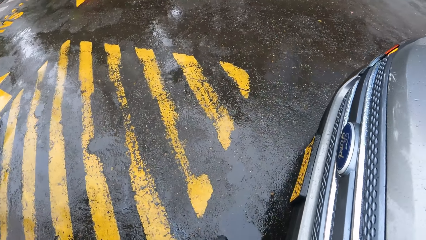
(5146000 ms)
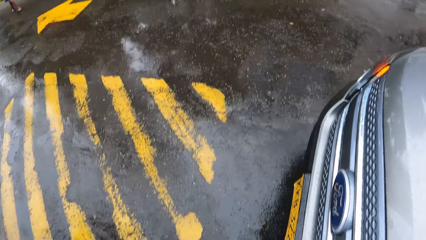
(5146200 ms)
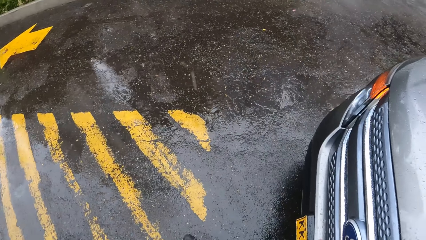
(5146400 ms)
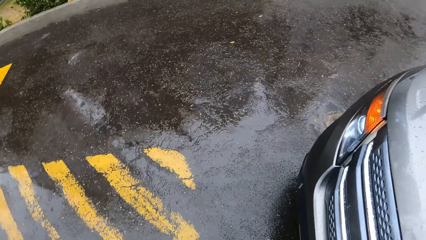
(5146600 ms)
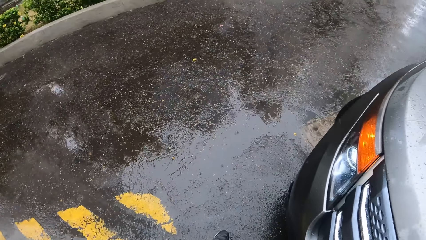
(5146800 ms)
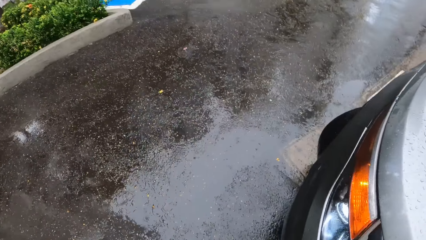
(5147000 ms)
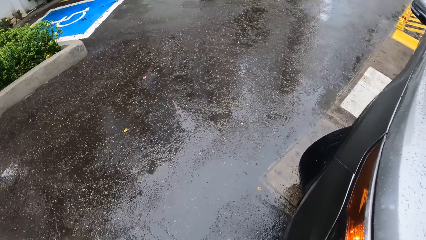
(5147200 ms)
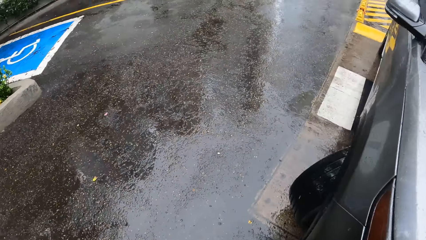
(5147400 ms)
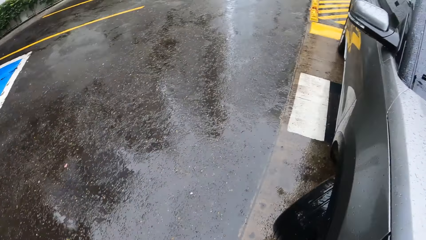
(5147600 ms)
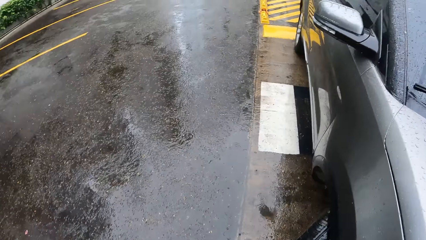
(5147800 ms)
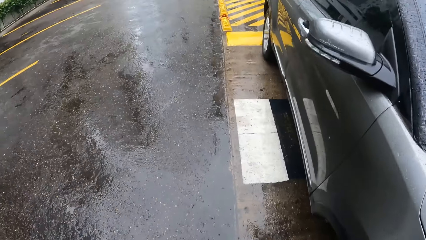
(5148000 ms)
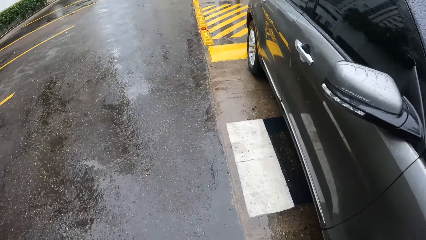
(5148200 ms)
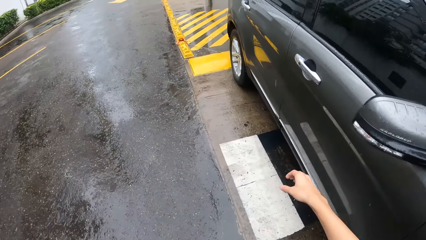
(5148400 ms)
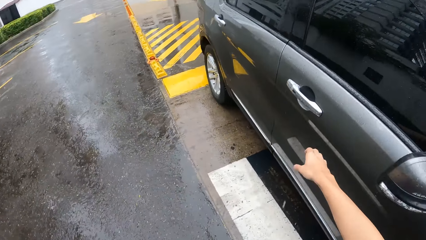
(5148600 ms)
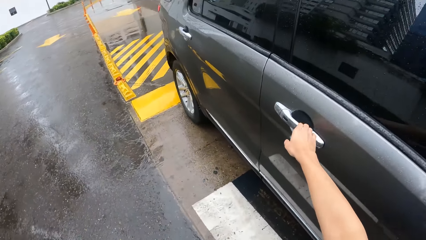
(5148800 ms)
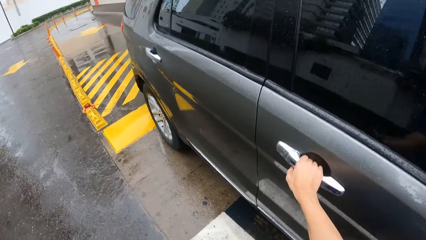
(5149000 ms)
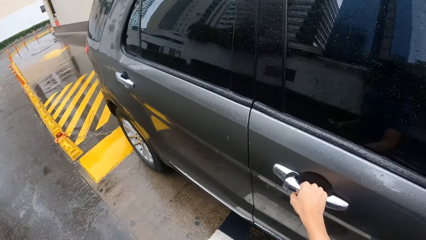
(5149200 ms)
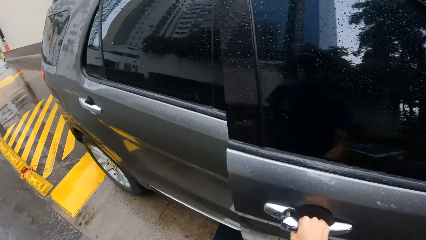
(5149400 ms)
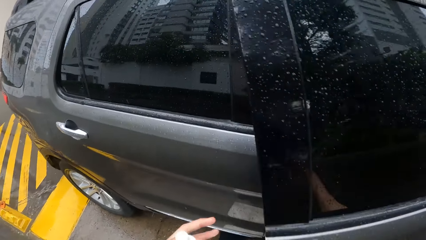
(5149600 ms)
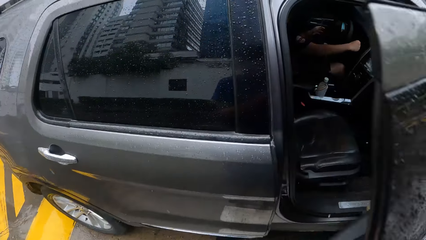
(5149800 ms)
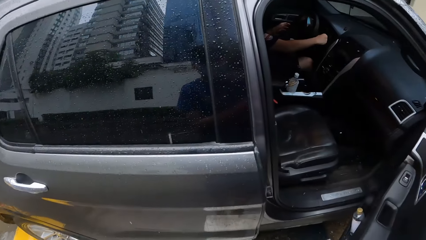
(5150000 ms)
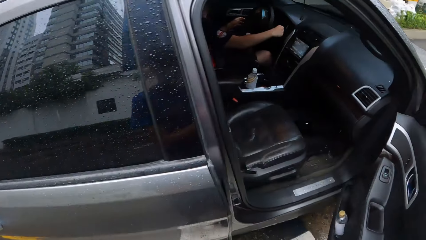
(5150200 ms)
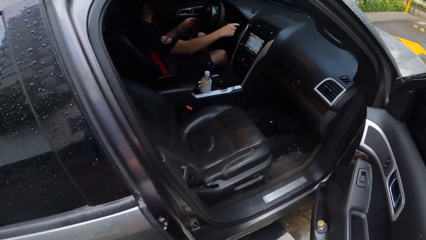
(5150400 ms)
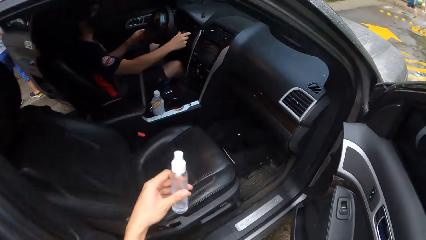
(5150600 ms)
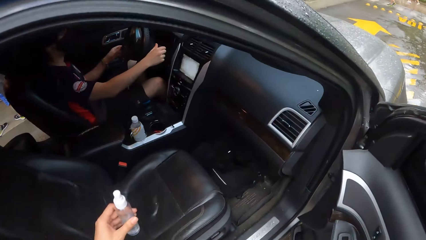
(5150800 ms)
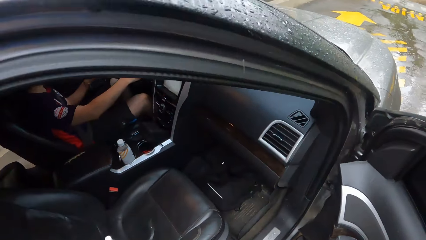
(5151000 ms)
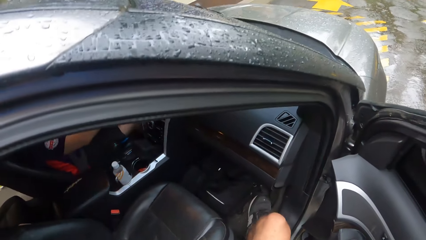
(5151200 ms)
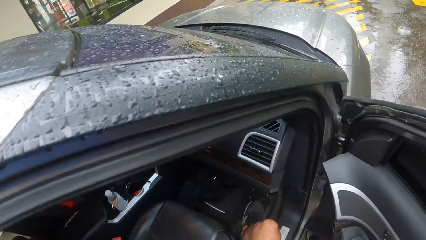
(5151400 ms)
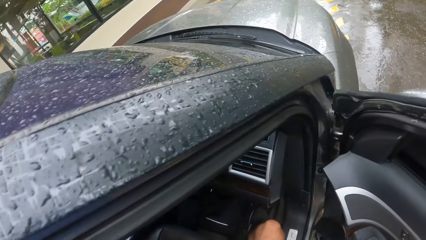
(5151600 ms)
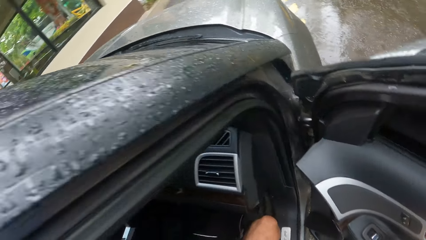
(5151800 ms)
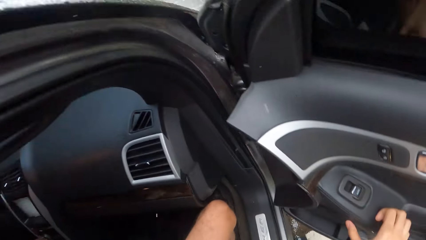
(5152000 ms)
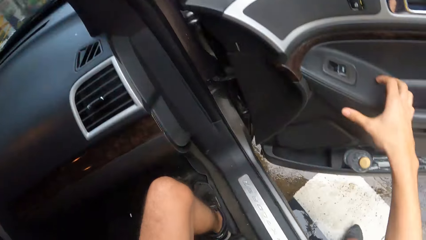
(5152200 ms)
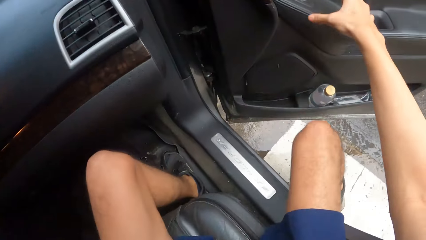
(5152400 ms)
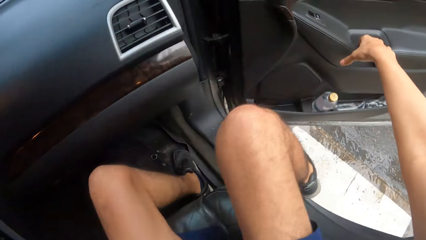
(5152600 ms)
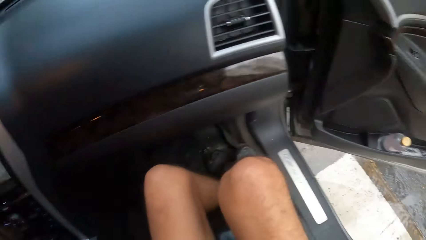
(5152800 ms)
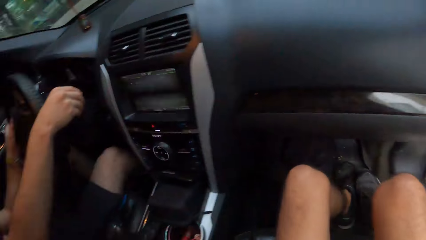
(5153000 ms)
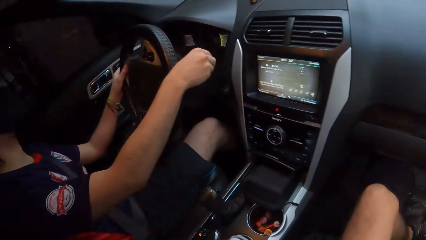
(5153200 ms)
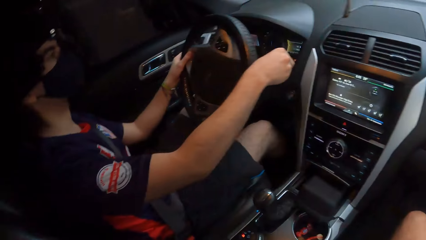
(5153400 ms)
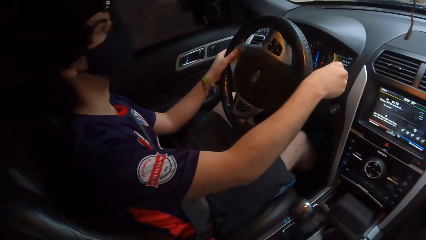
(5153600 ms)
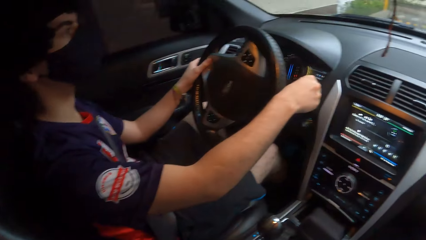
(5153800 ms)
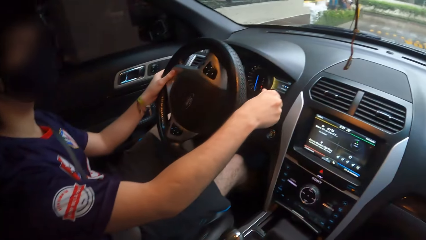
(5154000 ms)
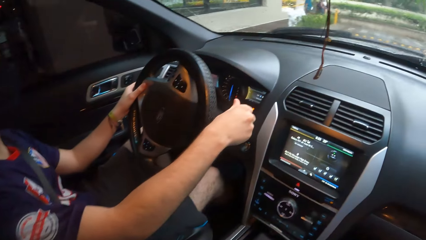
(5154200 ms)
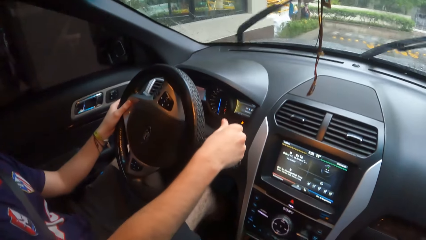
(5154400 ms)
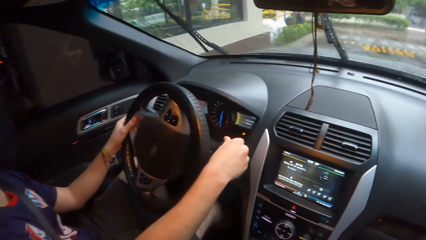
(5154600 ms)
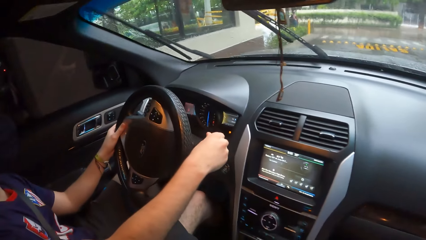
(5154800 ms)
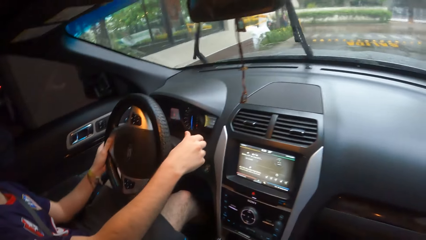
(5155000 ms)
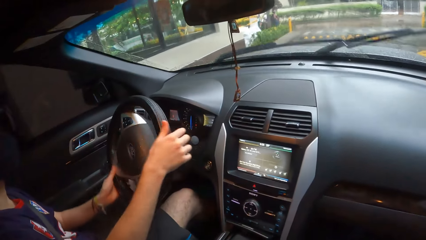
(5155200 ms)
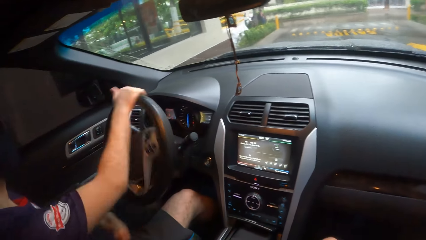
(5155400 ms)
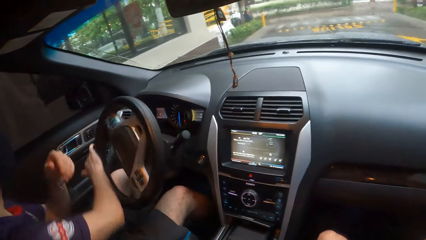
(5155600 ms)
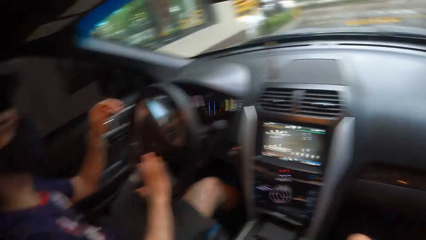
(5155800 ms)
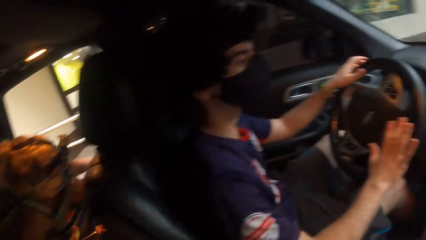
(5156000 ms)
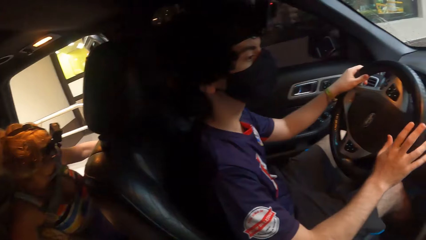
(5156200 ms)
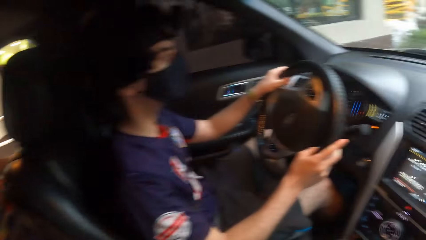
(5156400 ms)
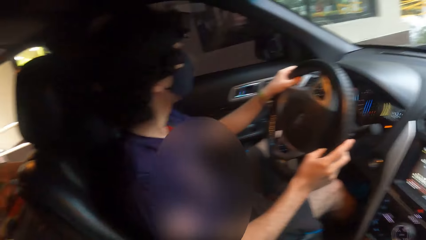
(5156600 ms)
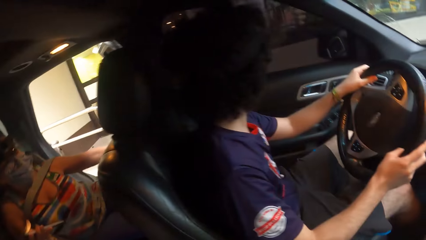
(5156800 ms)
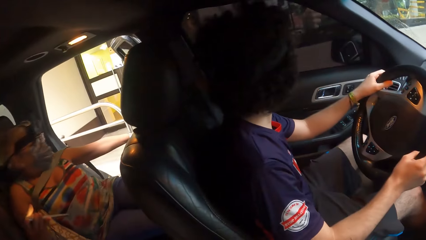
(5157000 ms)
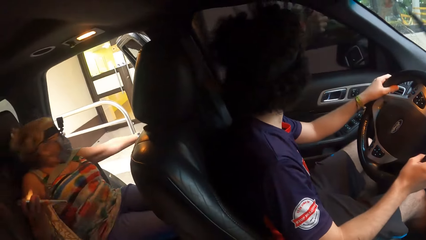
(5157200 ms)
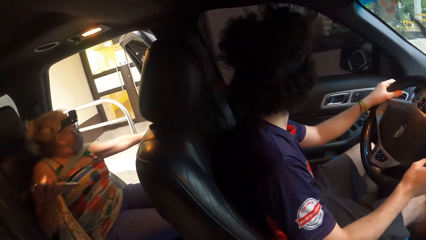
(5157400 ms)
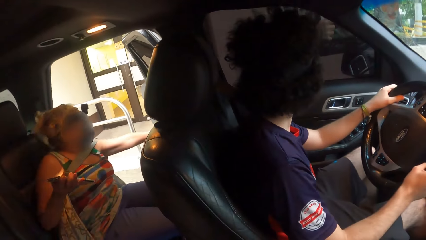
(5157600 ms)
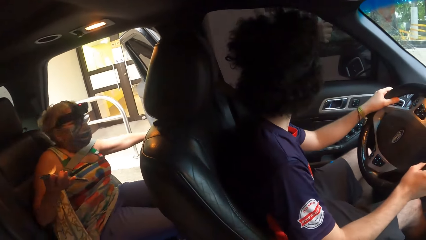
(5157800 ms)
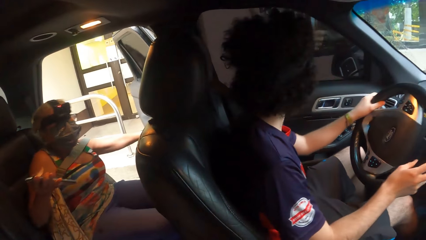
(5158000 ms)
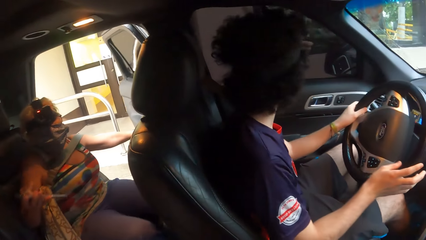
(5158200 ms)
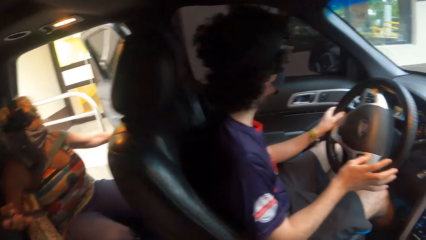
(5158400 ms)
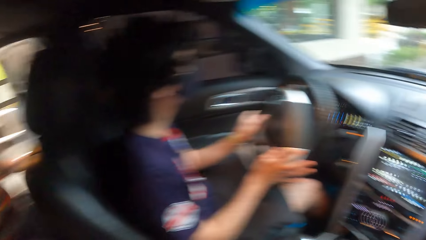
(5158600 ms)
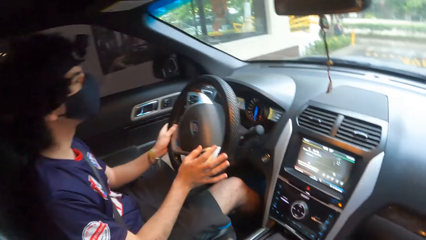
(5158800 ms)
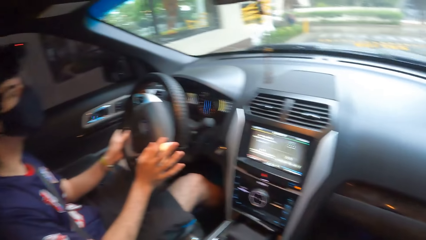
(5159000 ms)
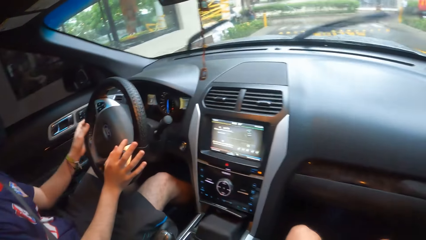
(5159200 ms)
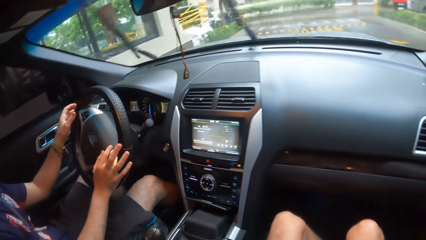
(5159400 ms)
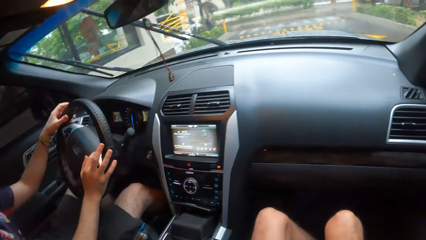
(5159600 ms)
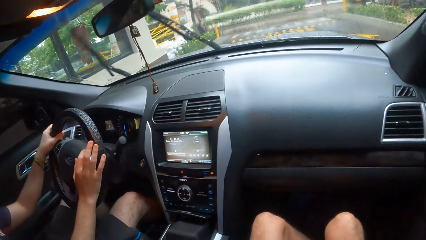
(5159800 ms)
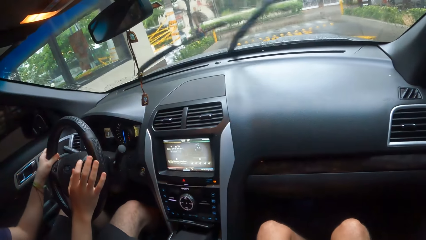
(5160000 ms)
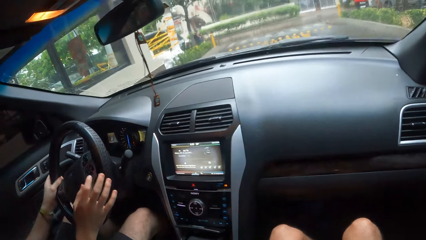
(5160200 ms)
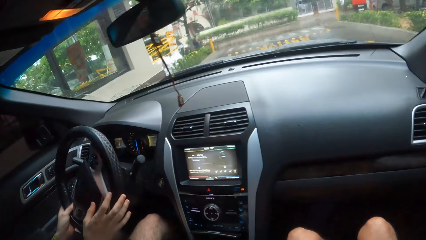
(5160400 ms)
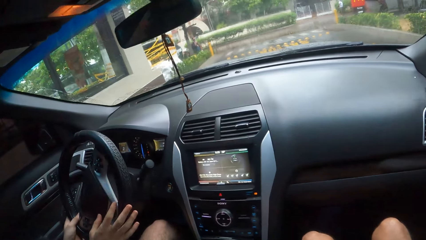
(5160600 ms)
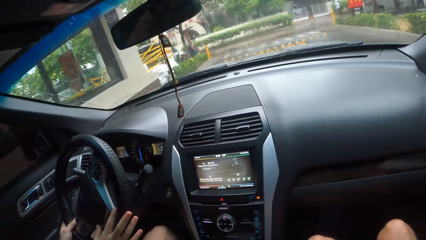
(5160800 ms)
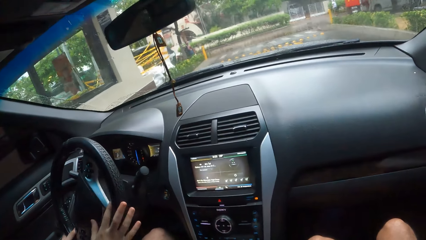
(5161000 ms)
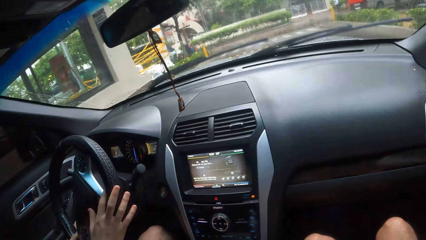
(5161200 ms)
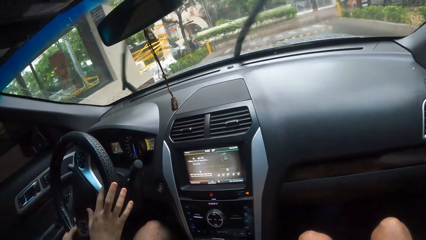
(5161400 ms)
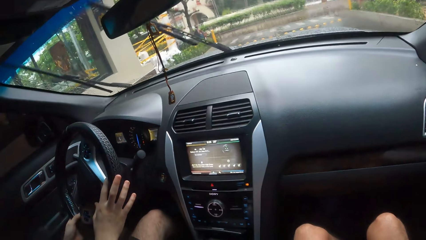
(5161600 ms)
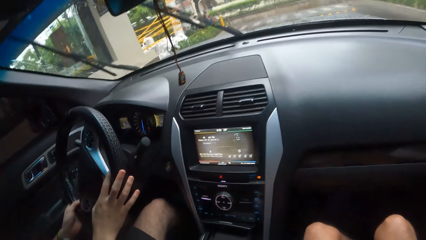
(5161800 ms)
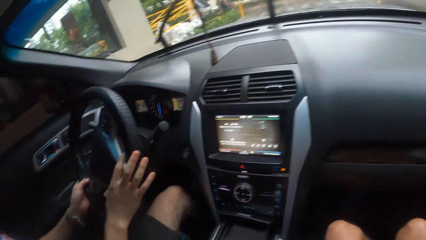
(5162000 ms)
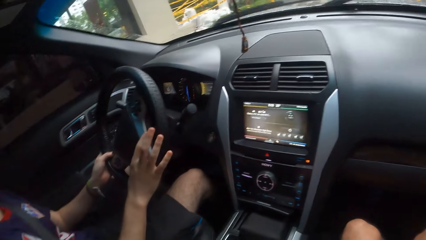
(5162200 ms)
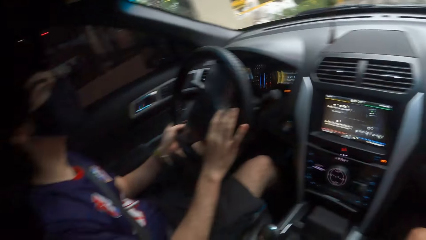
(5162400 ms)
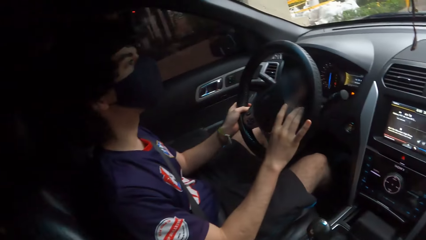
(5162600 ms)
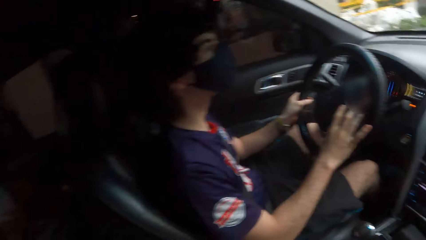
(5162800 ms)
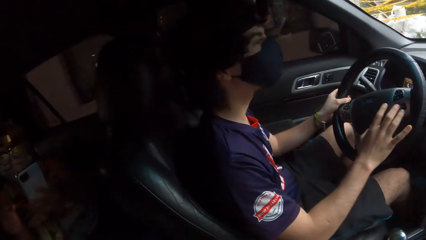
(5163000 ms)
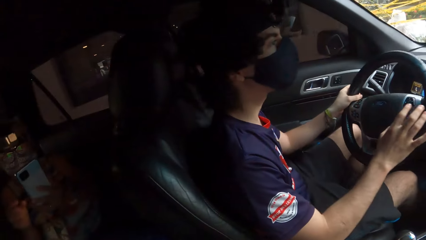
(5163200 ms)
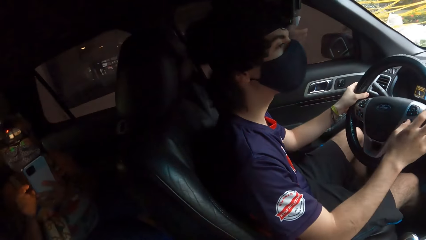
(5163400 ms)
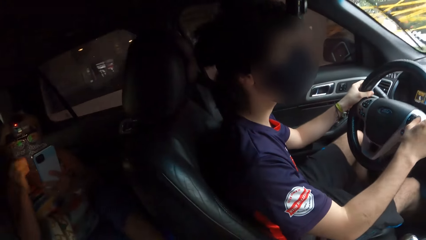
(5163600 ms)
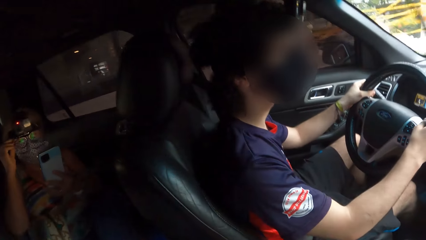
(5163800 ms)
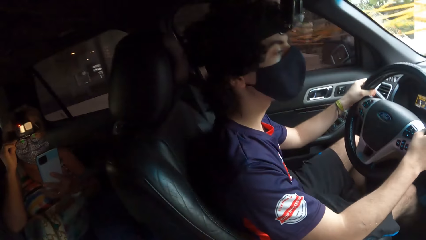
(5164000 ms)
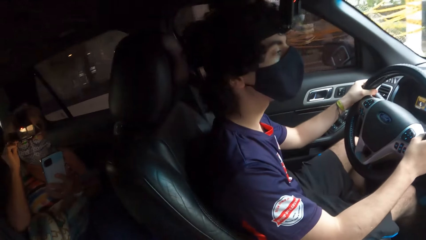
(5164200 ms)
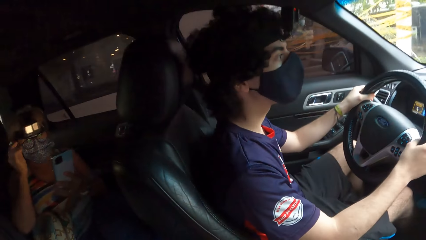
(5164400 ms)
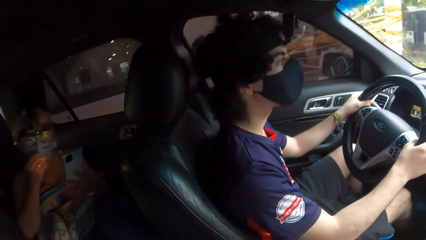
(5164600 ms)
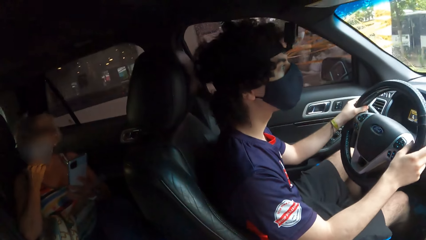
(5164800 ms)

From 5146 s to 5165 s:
The camera wearer opens a car door, enters the car and closes the car door. A man holds the steering. The camera wearer looks around. A woman closes the car door with the left hand. The man drives the car.
